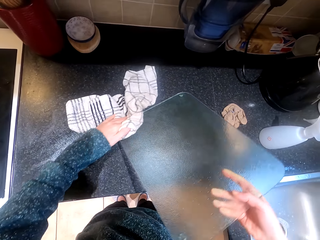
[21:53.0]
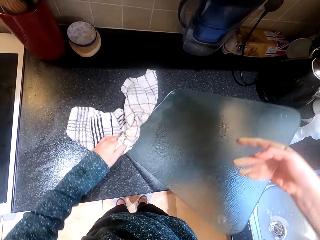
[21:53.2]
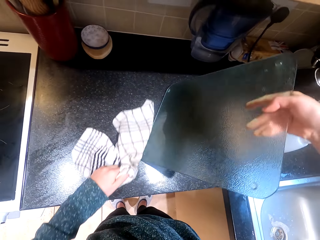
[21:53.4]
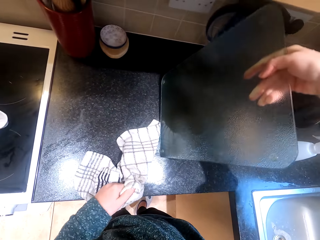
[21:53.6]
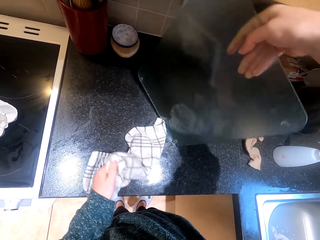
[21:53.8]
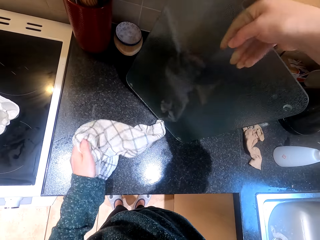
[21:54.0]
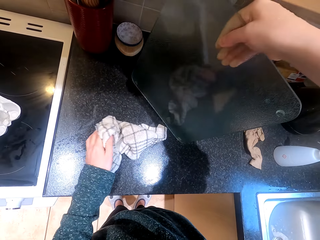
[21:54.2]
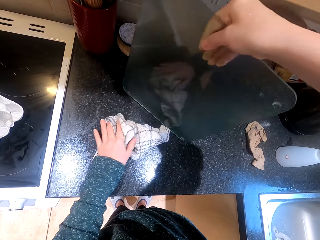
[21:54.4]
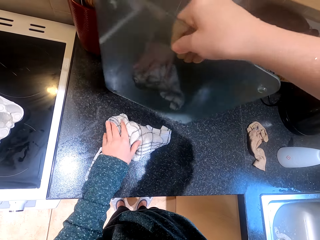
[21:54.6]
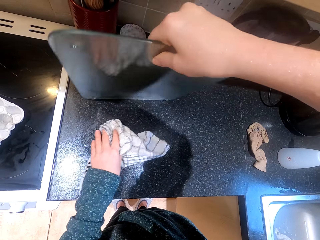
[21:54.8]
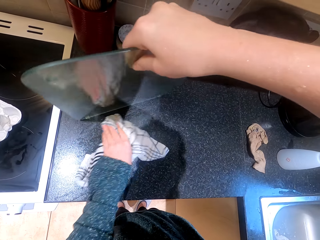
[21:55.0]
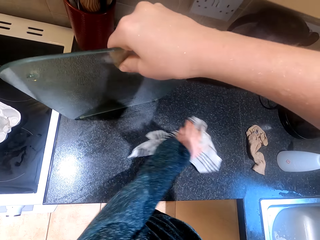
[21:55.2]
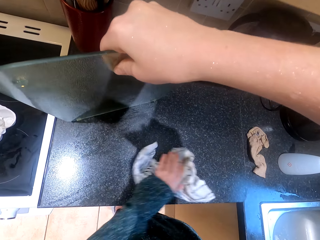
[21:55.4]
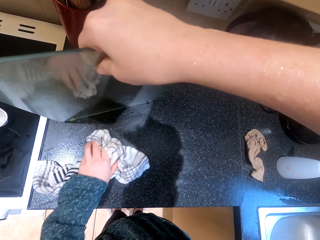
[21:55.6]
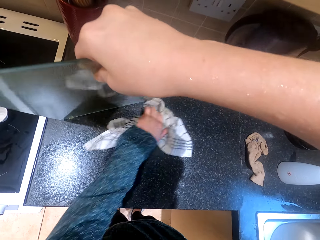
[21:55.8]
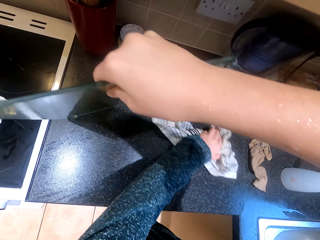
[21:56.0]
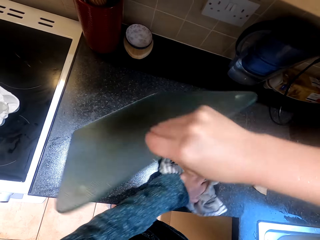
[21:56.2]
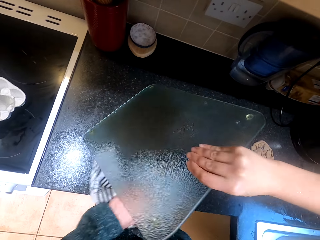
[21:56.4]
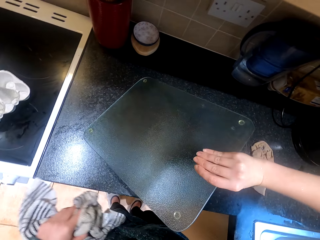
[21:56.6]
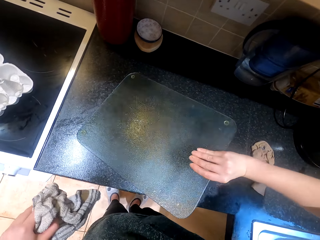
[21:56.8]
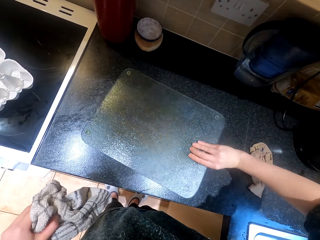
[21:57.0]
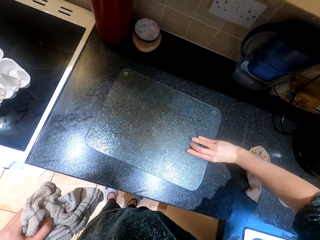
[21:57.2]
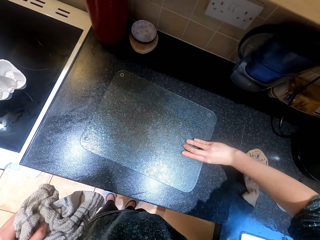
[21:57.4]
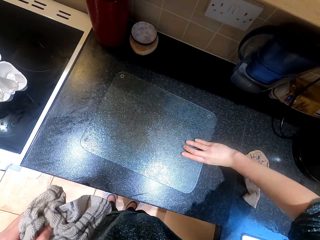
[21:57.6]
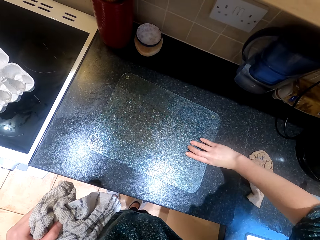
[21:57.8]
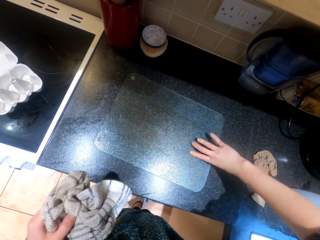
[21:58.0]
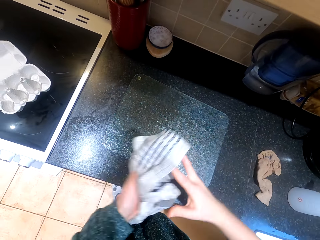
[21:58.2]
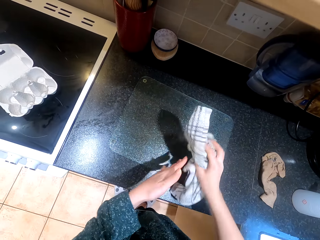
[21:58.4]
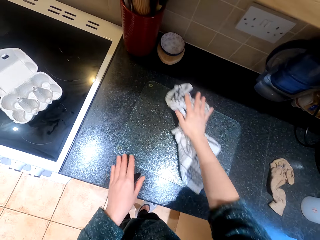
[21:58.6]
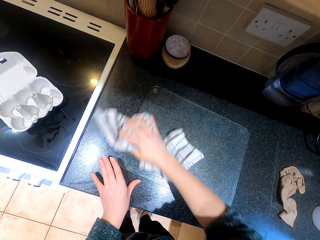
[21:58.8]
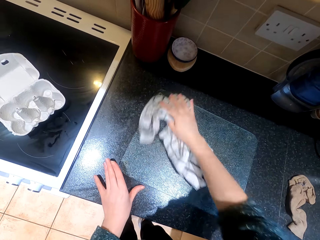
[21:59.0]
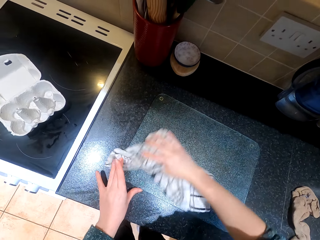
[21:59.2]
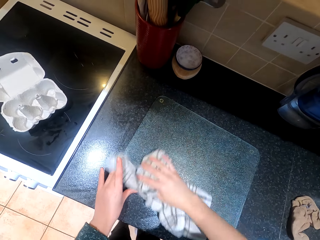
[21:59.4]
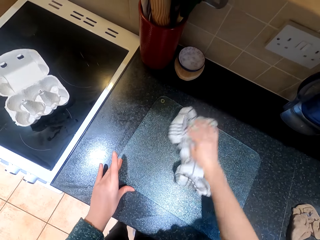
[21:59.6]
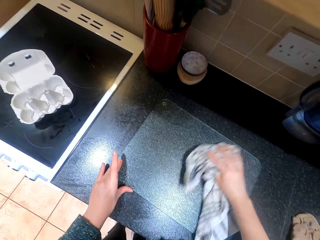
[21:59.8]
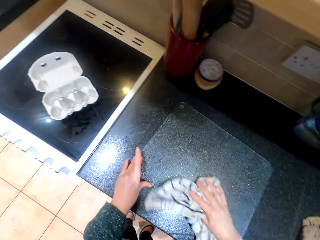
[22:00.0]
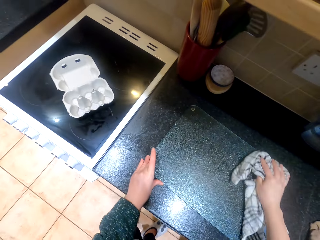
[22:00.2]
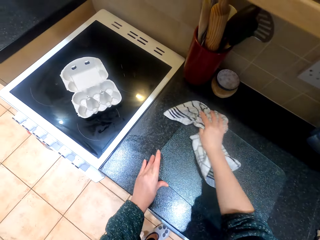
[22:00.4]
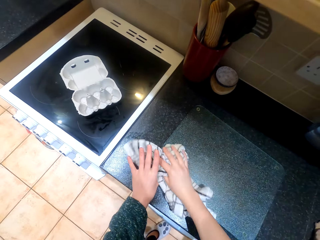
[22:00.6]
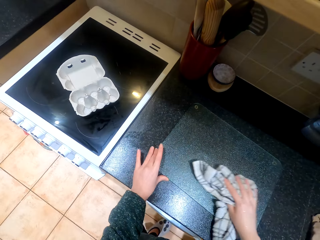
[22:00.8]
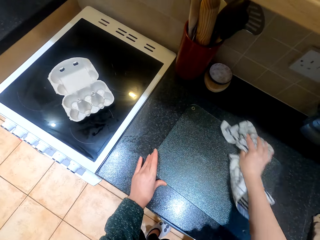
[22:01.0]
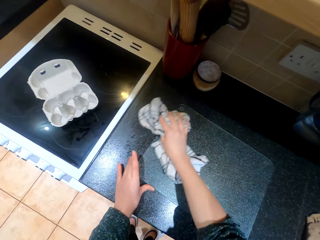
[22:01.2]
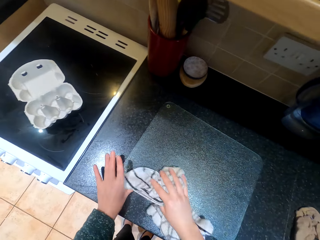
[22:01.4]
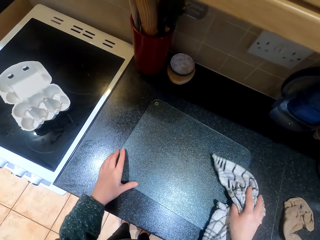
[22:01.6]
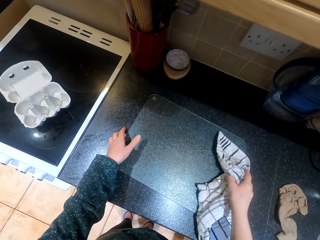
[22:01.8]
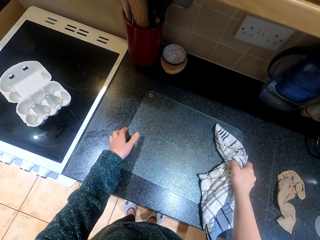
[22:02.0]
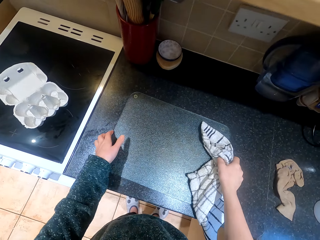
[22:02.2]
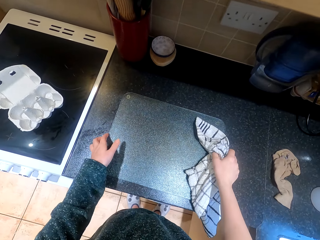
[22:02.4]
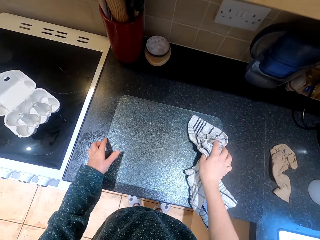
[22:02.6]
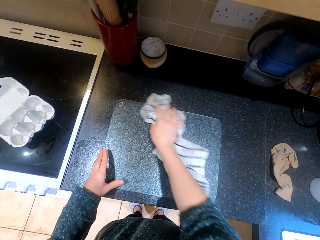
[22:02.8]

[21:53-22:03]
The camera wearer wipes the surface. They put the glass pane on the surface and wipe the glass pane.

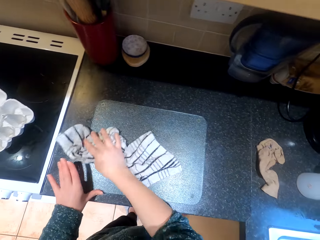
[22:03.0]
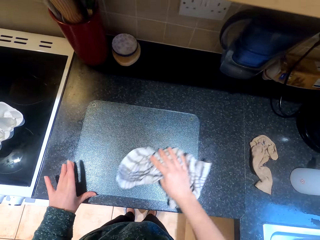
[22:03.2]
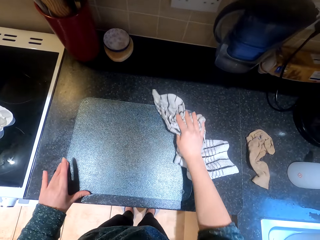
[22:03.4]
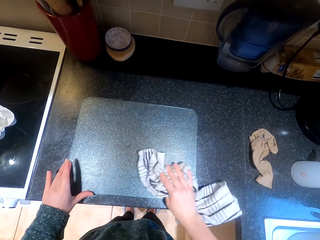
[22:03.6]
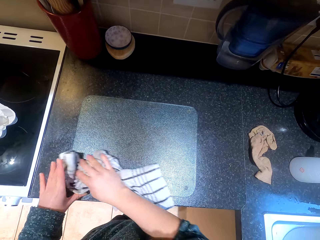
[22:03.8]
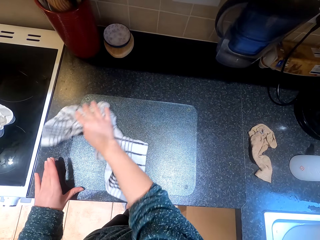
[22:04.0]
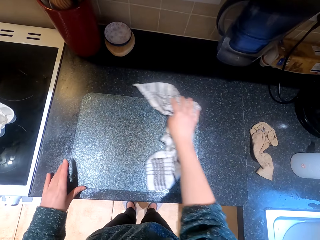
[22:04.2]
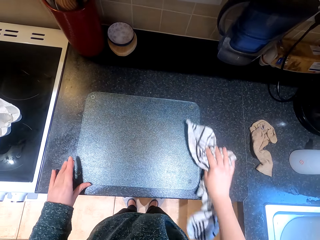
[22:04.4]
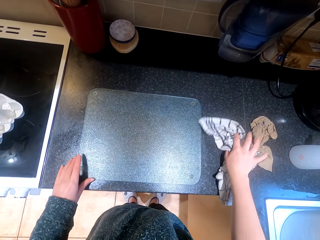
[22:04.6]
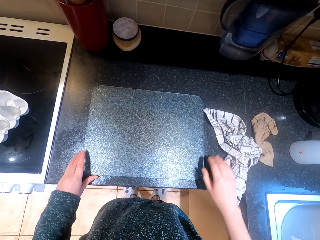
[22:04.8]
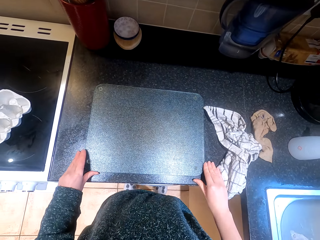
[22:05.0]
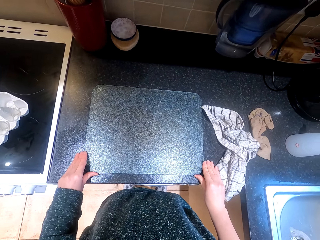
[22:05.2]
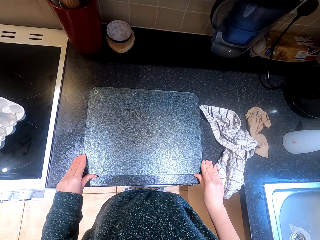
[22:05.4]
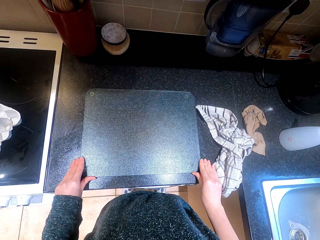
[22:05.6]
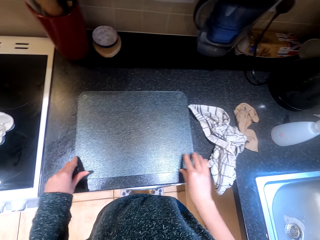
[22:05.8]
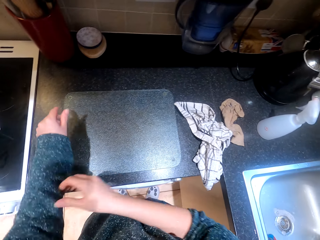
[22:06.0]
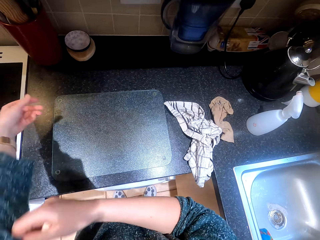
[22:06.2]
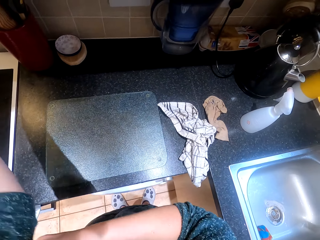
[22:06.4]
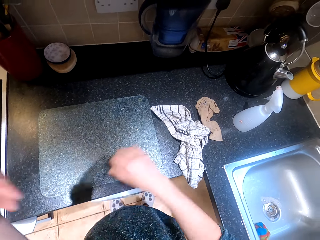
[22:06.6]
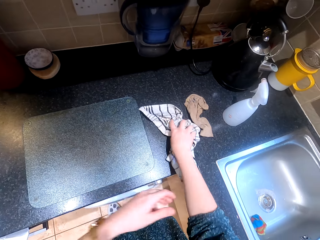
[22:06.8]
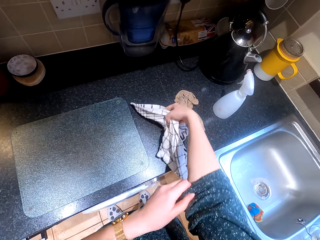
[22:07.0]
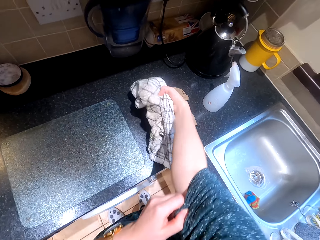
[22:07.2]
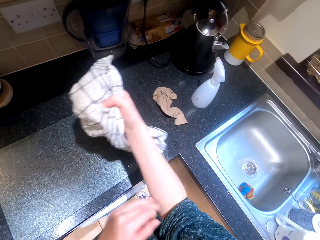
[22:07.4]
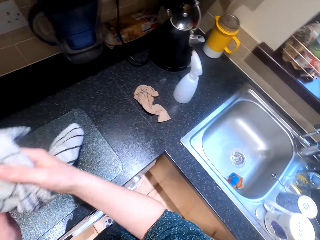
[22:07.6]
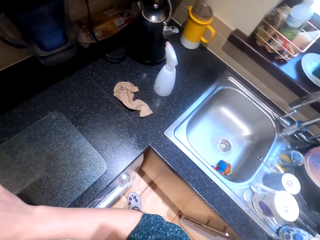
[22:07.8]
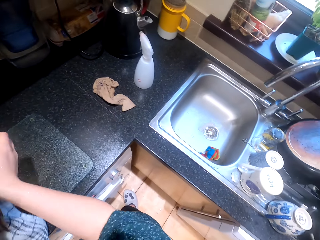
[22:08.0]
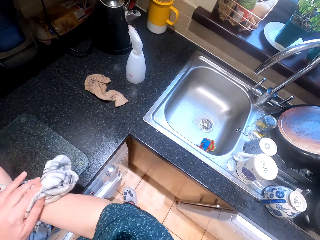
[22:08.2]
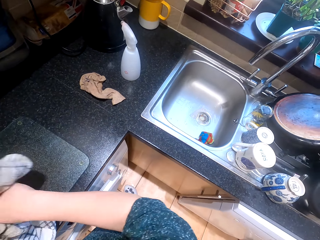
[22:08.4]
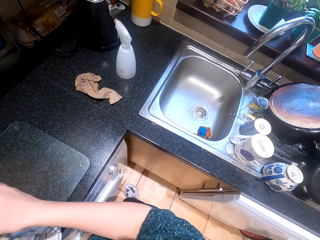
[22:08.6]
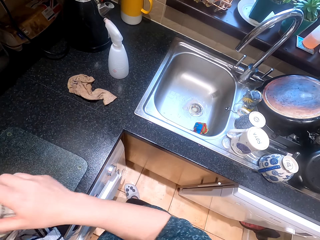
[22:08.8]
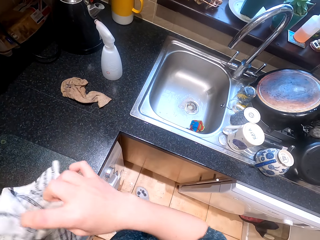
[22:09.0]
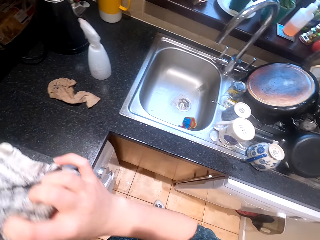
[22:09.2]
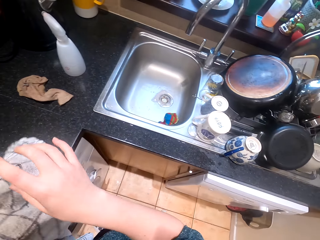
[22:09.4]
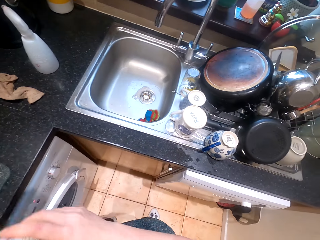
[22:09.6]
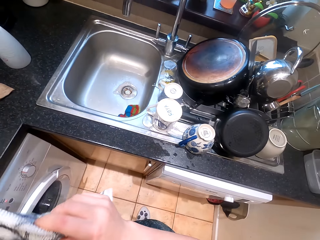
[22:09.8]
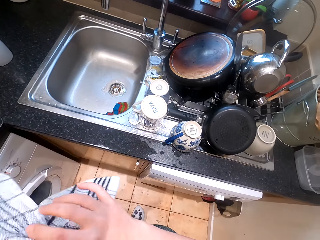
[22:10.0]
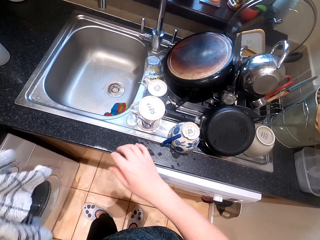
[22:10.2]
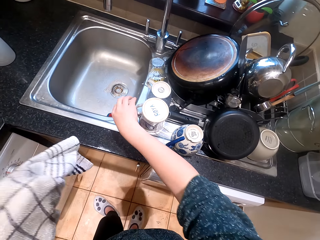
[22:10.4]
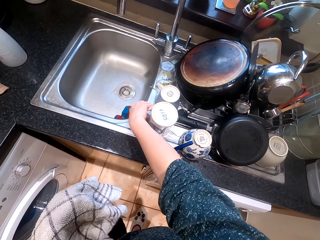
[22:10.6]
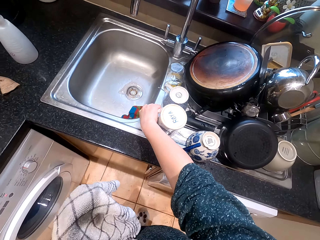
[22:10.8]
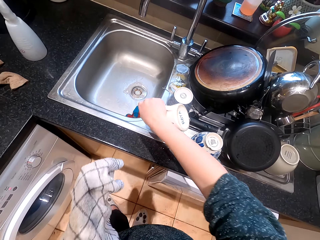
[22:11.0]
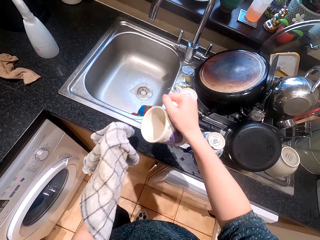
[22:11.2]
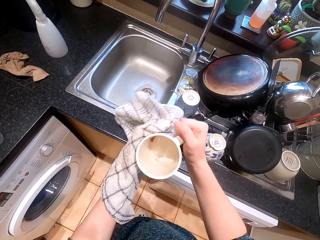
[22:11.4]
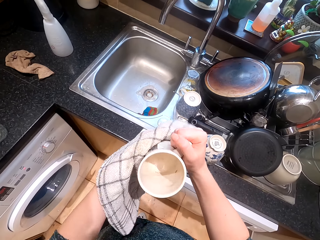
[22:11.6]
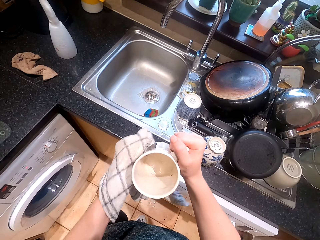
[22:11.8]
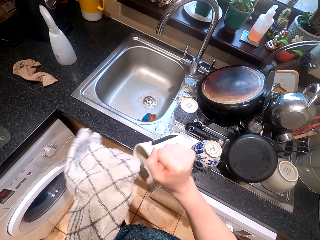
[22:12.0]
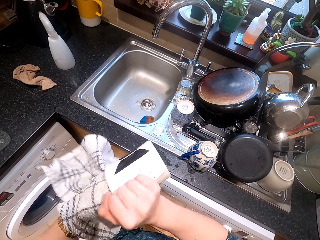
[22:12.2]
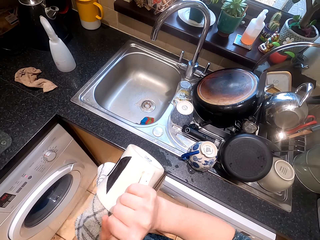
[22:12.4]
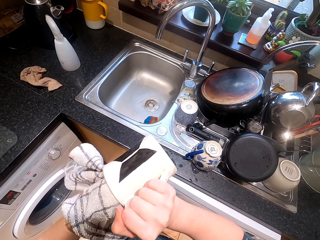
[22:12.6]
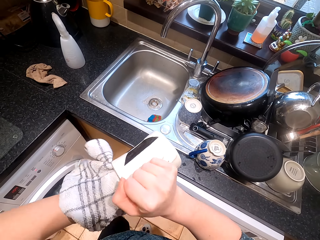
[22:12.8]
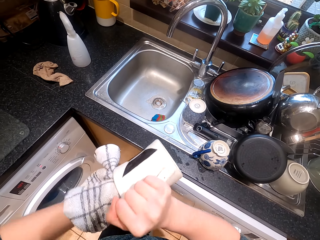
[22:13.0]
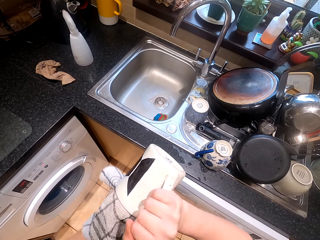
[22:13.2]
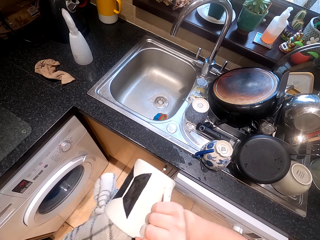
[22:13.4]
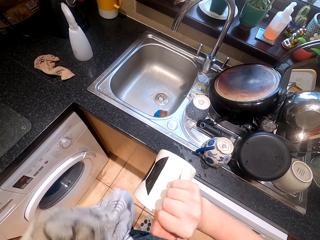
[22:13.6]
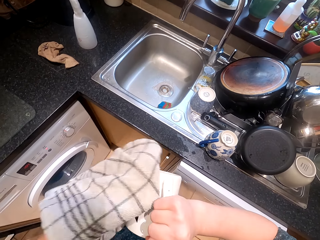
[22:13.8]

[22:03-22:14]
The camera wearer moves the chopping board and swipes the chopping board. They put the cloth on the surface. They roll the sleeve and pull the sweater. They take the cloth and wipe the hands. They take a cup and wipe the cup.
